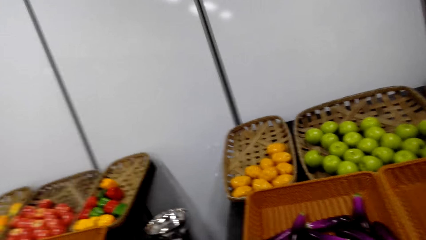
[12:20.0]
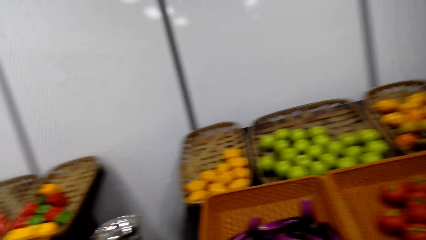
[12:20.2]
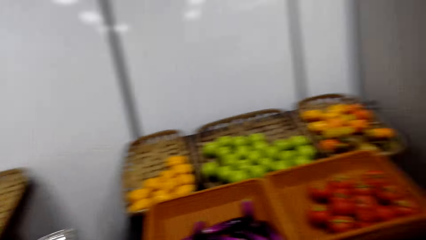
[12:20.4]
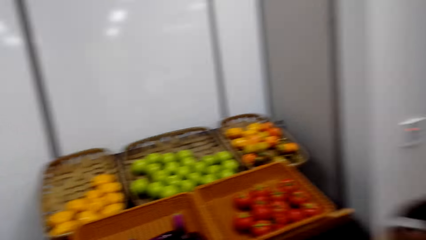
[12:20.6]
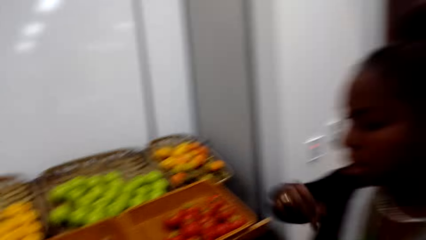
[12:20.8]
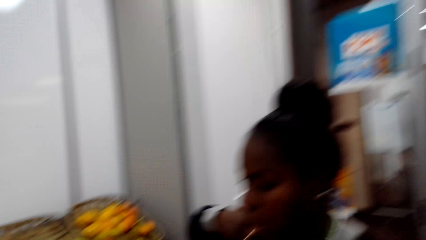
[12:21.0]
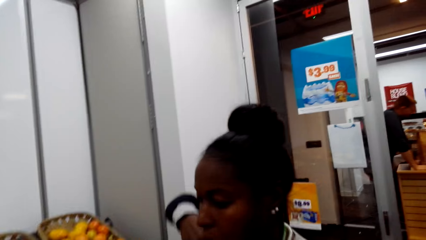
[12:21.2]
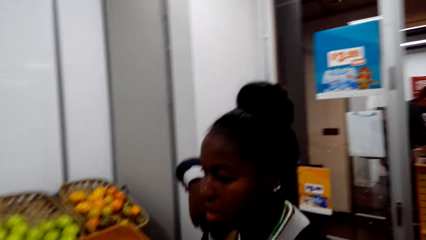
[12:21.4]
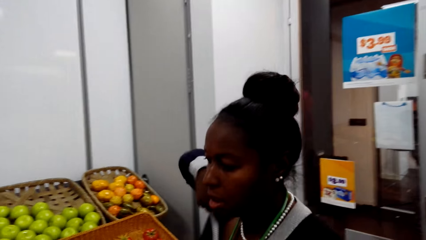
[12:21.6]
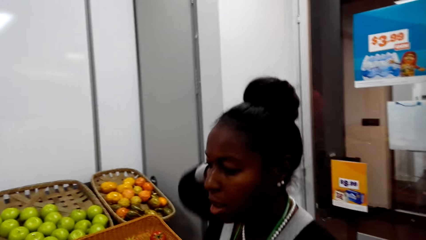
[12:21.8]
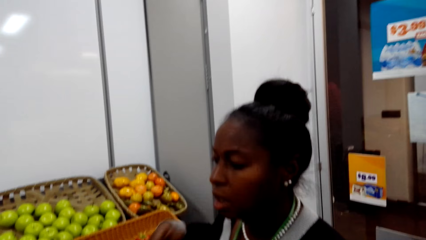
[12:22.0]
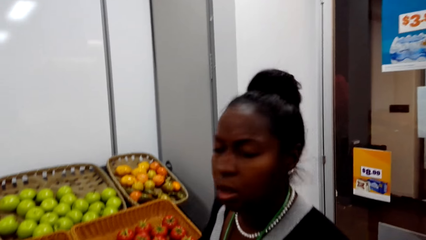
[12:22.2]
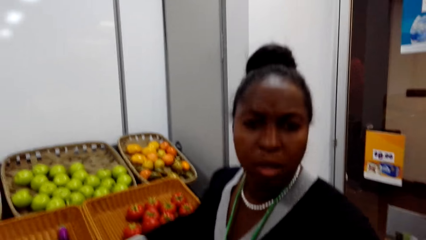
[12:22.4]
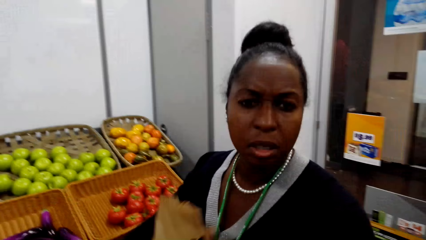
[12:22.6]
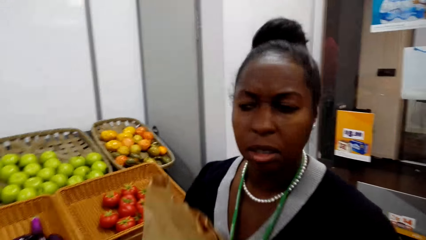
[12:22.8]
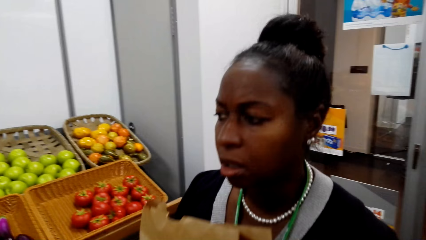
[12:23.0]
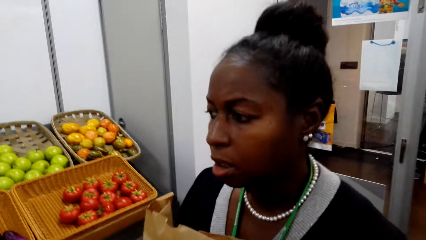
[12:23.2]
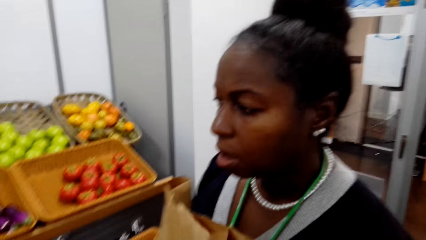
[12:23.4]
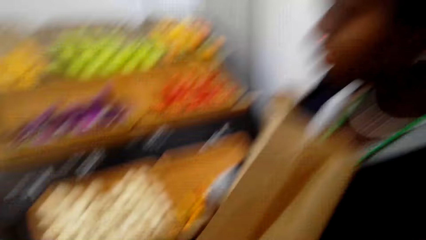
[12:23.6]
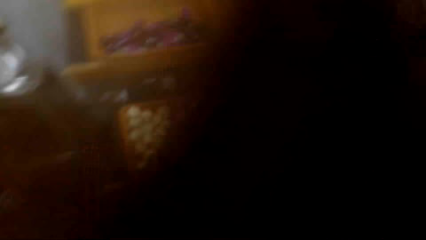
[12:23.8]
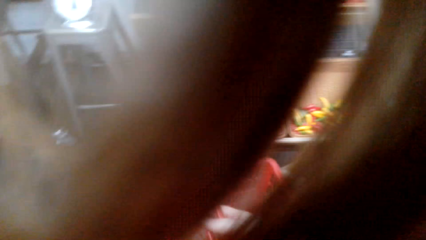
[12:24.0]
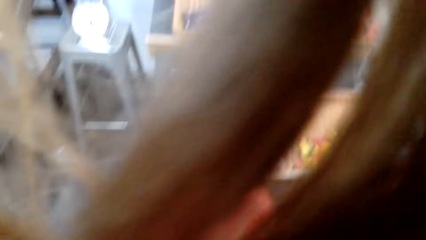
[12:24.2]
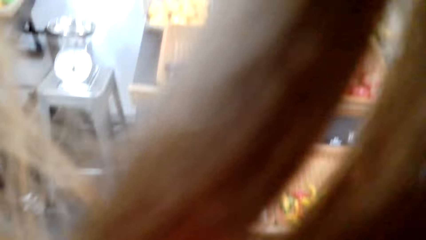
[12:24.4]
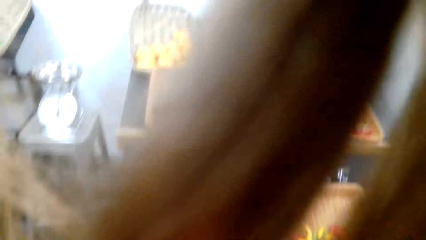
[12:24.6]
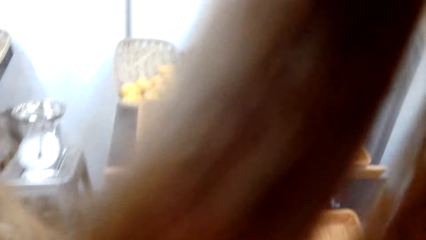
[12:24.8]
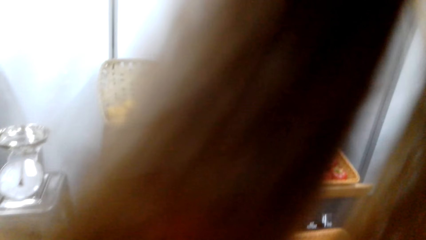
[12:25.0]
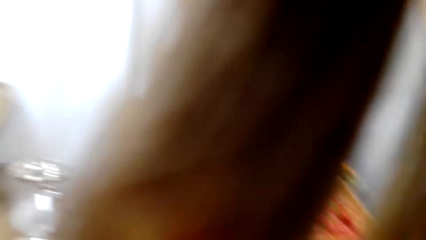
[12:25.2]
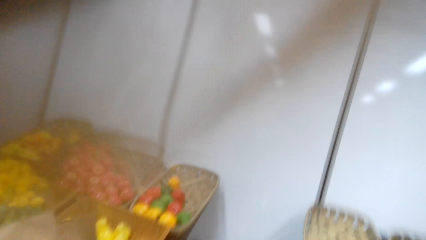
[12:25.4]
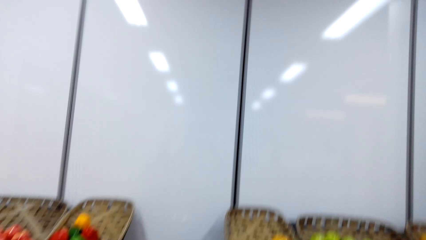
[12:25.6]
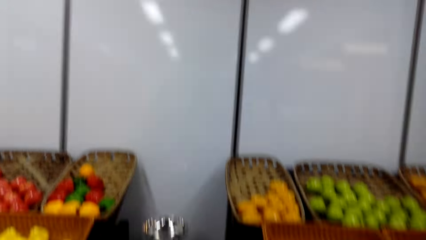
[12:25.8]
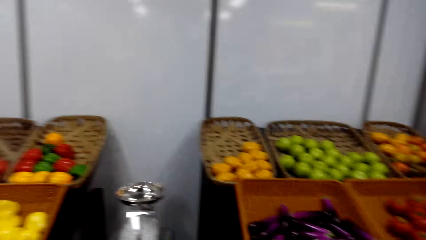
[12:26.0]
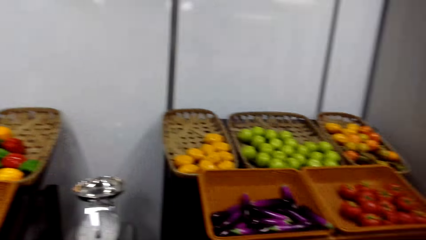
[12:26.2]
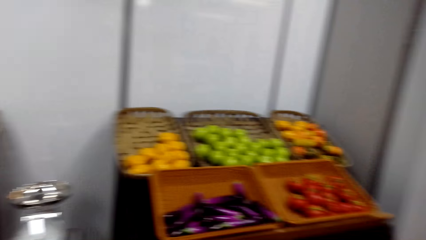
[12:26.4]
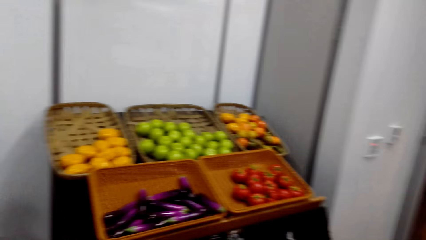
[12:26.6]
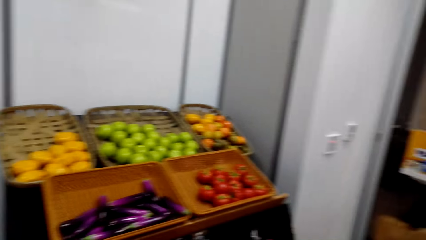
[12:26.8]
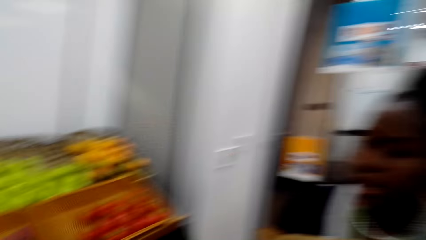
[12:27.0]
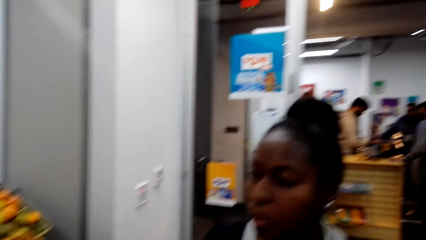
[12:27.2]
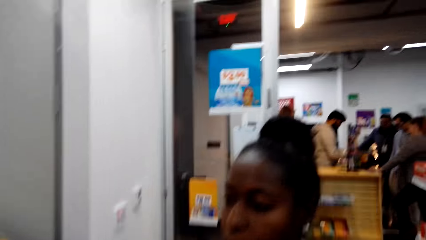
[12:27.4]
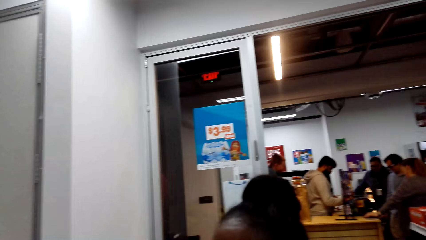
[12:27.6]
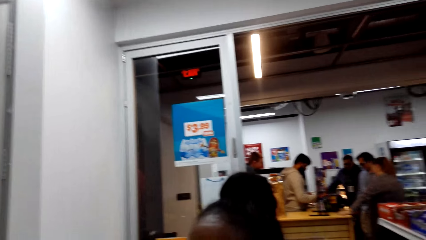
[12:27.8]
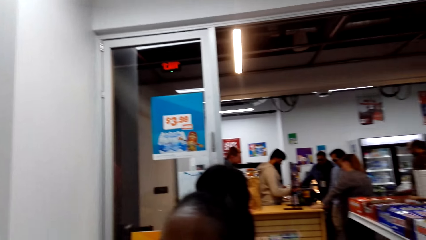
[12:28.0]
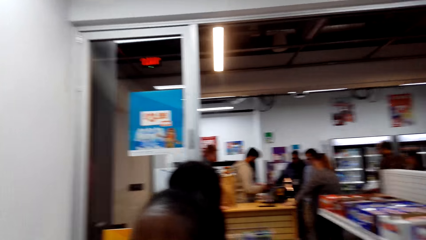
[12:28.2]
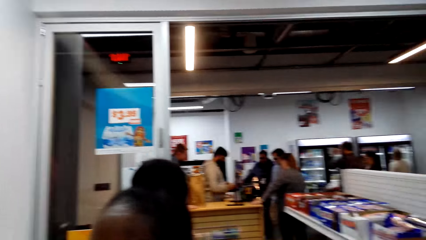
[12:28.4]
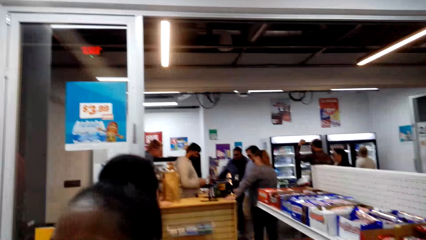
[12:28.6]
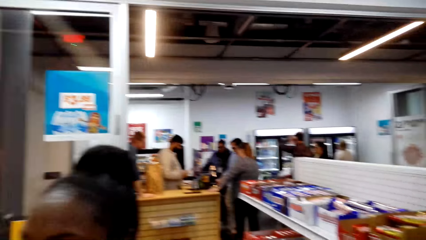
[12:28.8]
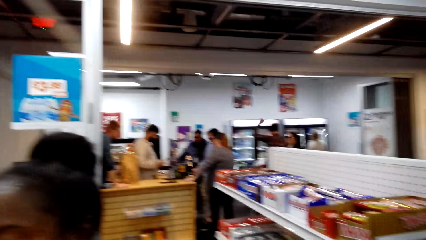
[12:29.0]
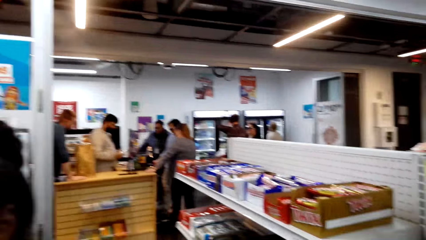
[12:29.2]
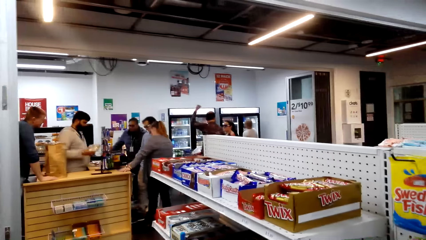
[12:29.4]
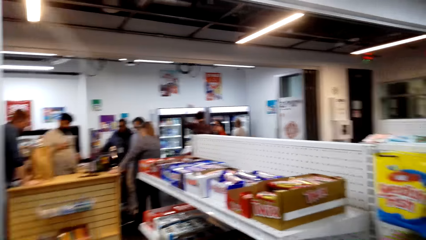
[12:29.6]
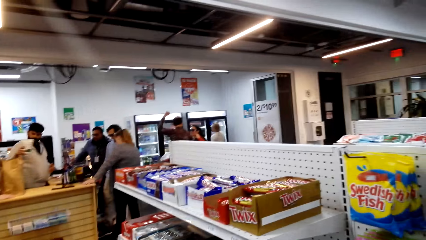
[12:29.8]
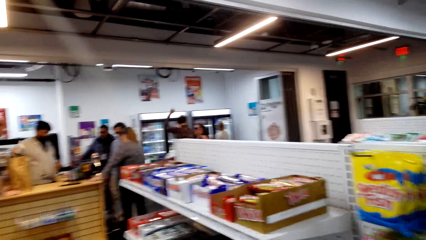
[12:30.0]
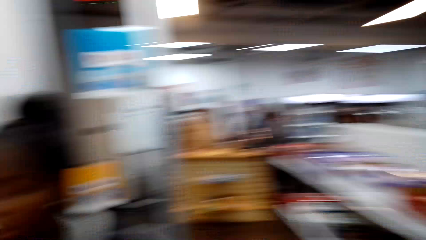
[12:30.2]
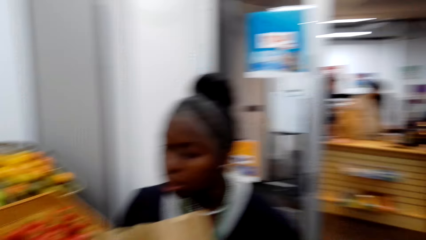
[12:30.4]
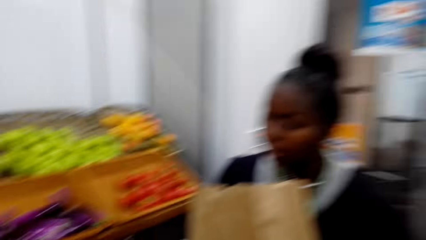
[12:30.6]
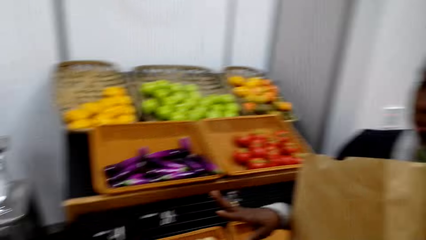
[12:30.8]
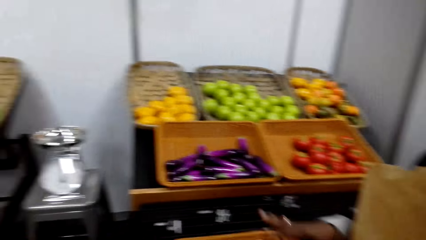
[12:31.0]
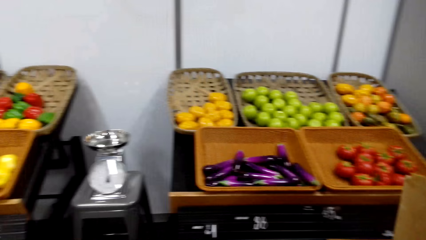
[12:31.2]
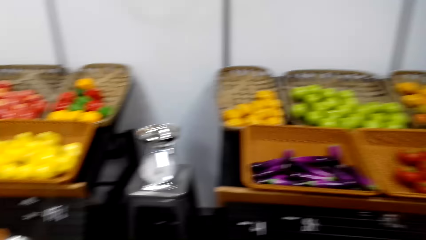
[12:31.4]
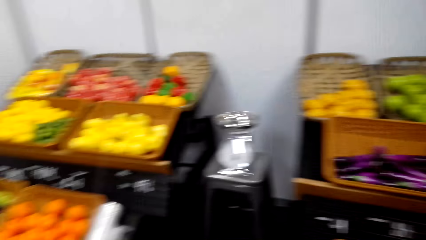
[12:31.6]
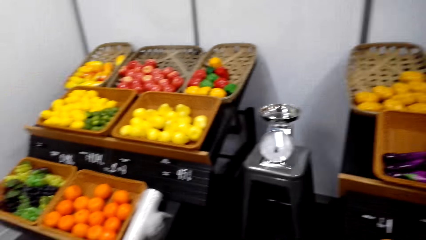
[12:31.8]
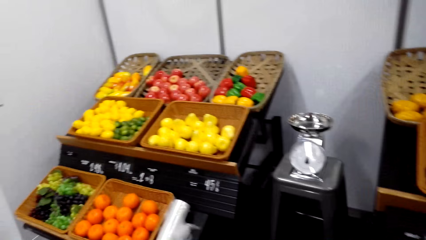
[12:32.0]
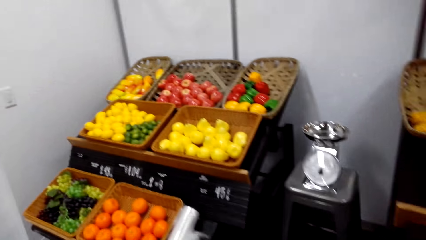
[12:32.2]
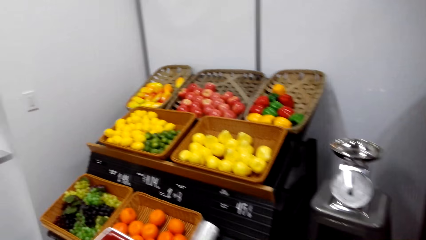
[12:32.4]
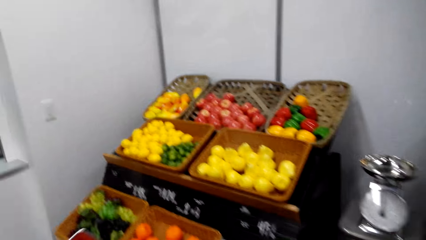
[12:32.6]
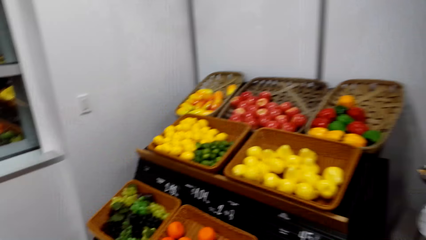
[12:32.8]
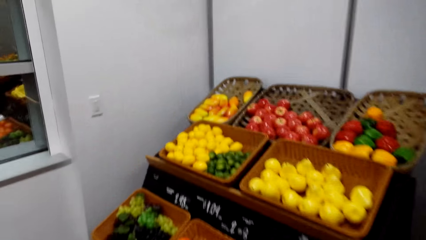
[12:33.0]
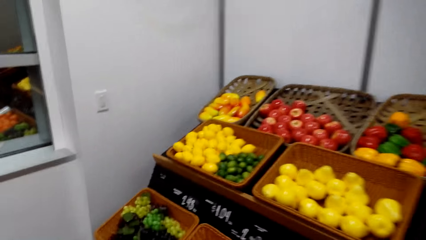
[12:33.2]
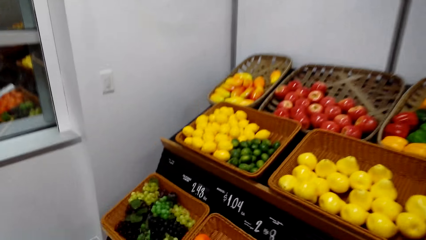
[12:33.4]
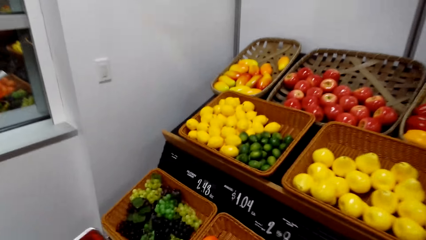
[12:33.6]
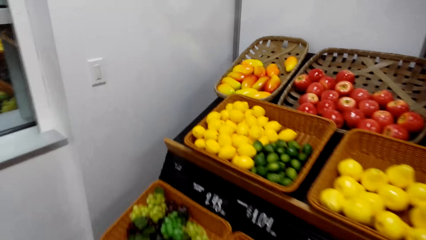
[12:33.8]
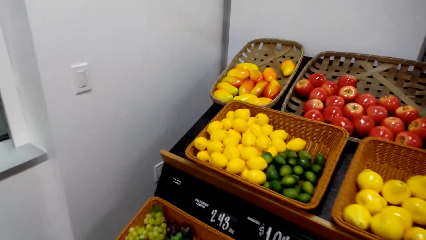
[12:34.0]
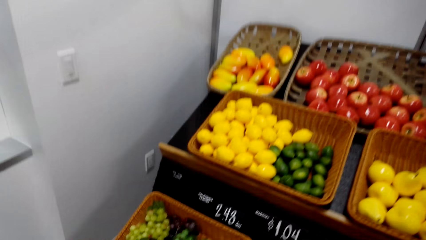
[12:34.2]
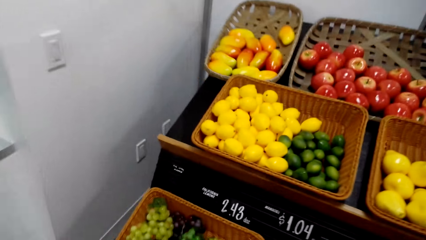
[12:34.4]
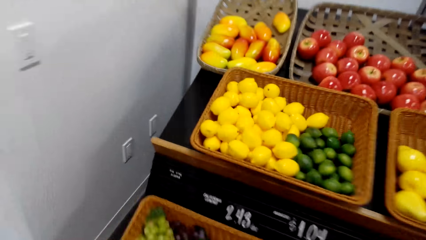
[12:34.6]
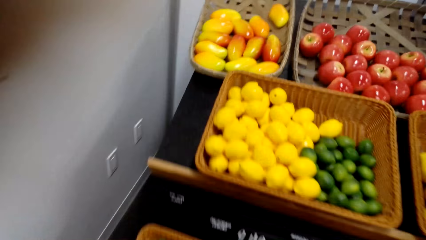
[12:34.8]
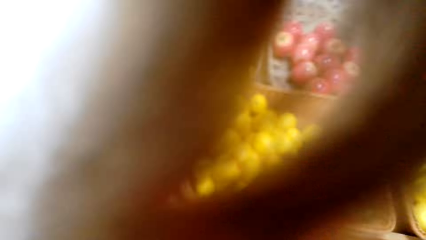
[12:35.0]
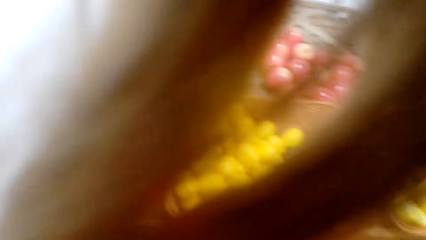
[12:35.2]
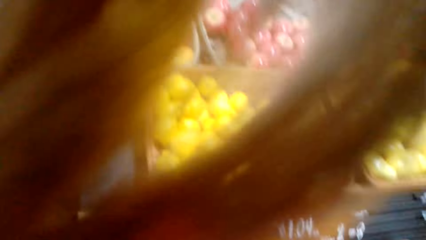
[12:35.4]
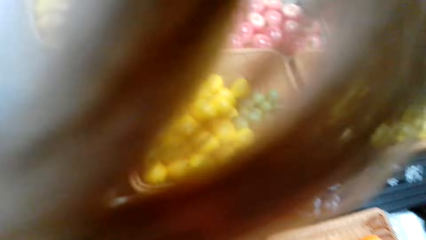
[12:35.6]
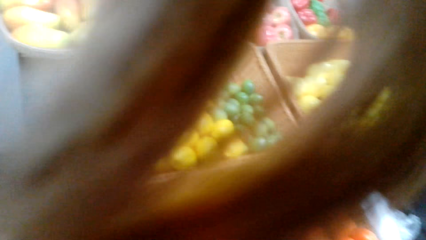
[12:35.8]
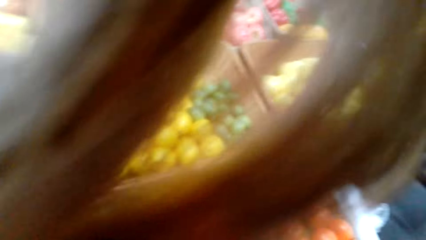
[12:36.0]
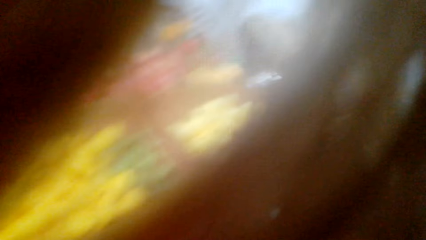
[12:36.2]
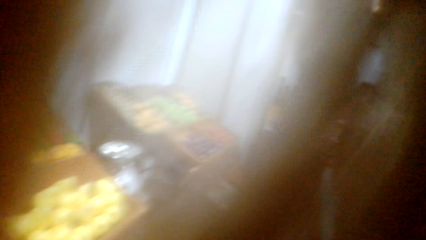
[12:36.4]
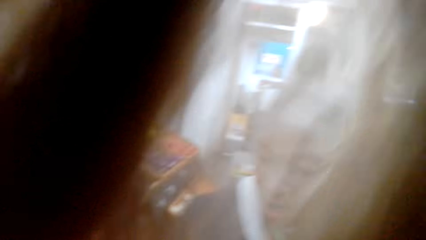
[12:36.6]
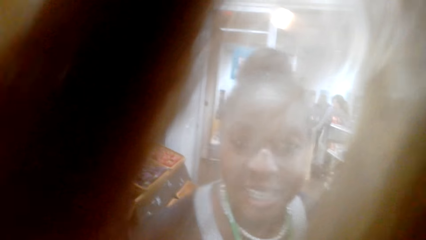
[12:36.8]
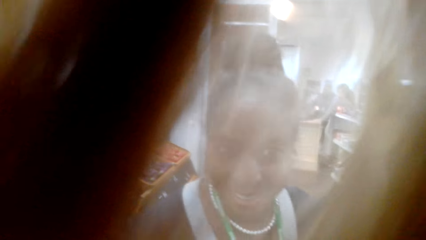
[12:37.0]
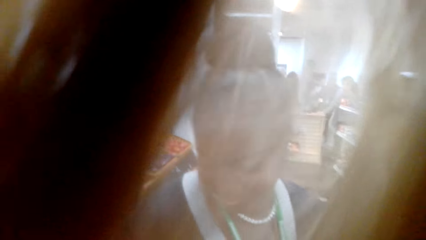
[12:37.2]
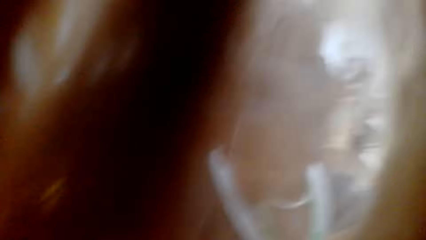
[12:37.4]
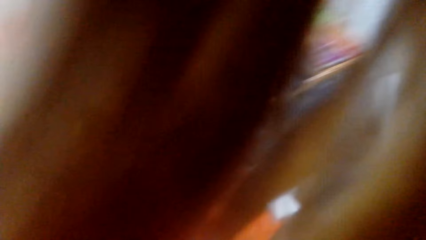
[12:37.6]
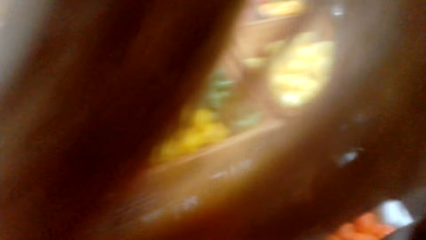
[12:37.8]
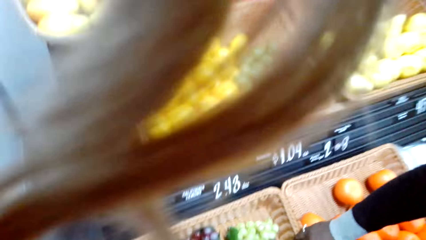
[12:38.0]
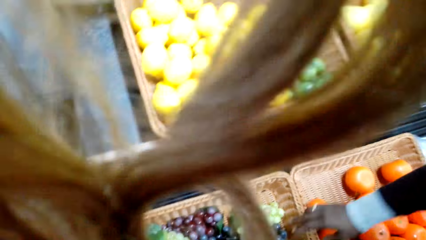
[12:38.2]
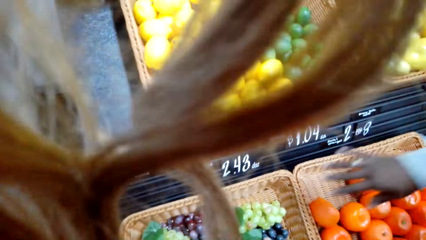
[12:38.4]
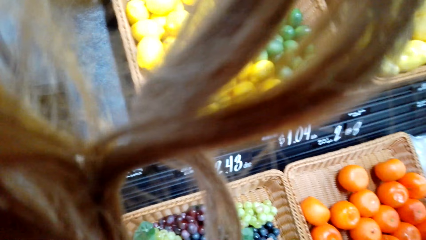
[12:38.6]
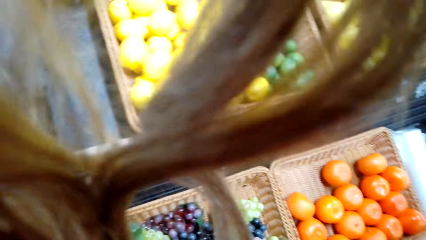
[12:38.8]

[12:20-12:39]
The camera wearer stands by the fruits compartment. A woman holds a paper bag. The camera wearer converses with the woman. The woman walks in the store. The woman carries the paper bag. The camera wearer looks at the fruits. They pick some grapes from the basket, put the grapes inside the shopping basket, and converse with the woman.
